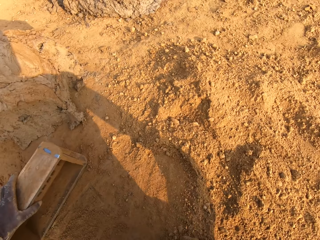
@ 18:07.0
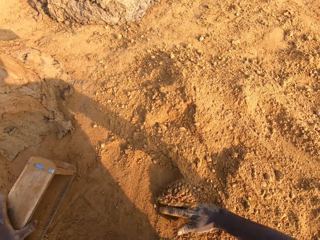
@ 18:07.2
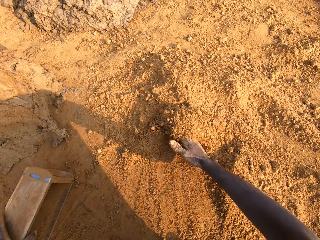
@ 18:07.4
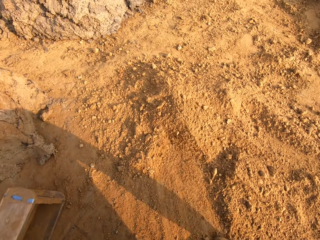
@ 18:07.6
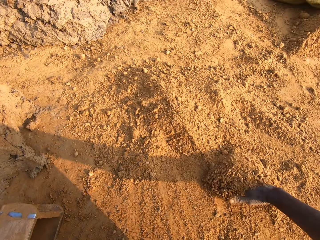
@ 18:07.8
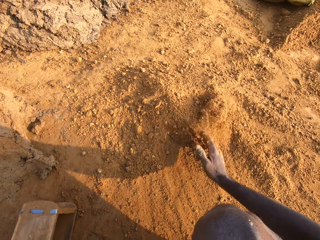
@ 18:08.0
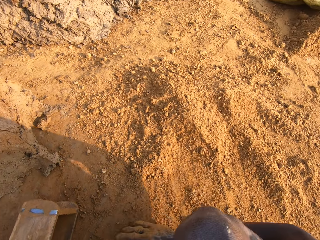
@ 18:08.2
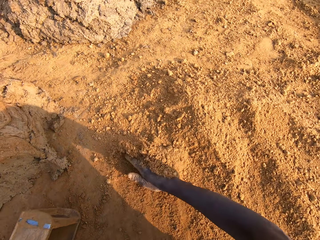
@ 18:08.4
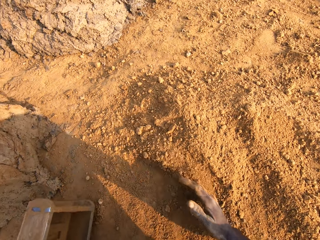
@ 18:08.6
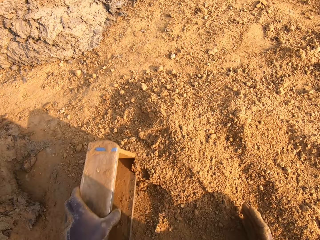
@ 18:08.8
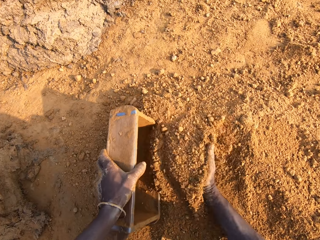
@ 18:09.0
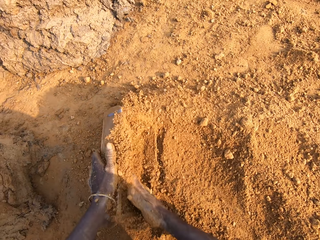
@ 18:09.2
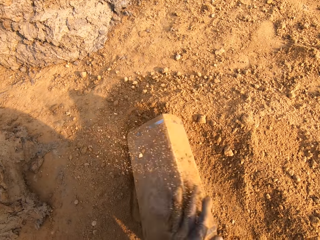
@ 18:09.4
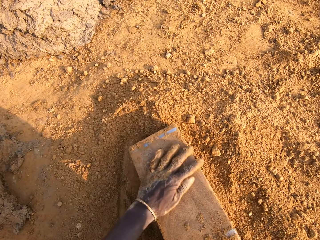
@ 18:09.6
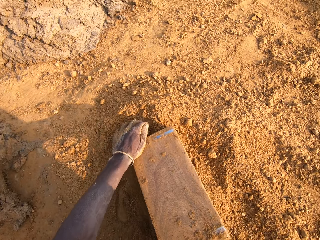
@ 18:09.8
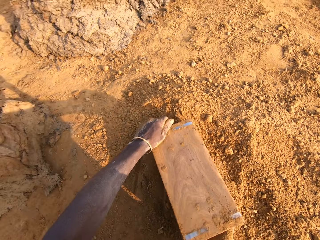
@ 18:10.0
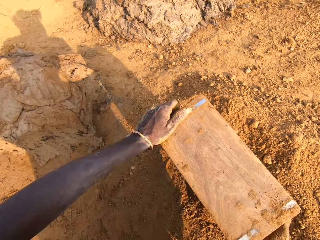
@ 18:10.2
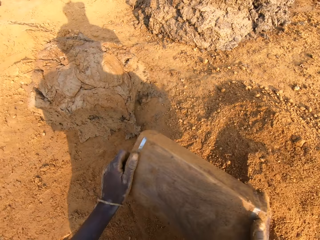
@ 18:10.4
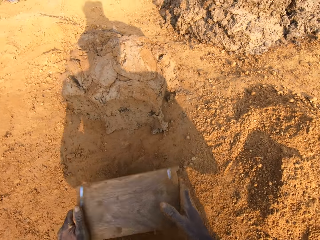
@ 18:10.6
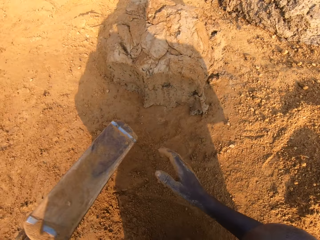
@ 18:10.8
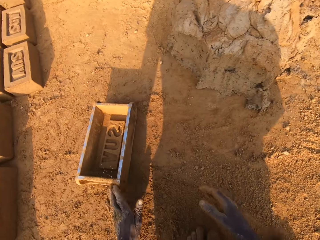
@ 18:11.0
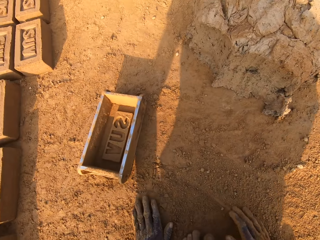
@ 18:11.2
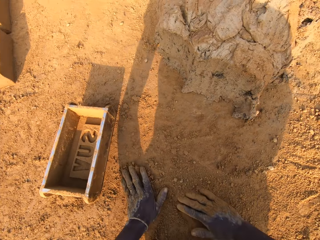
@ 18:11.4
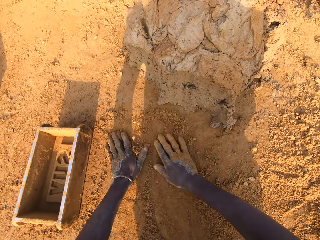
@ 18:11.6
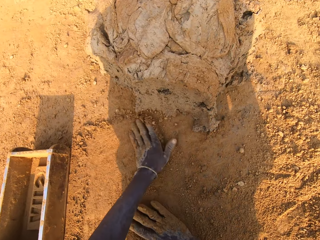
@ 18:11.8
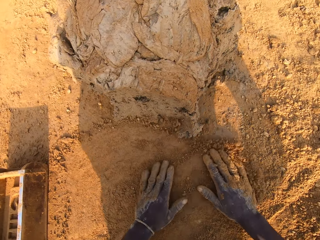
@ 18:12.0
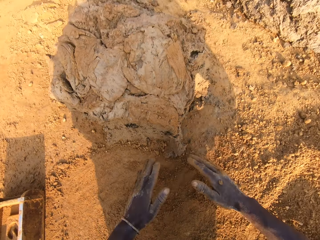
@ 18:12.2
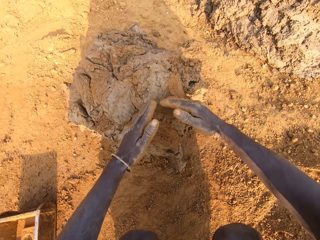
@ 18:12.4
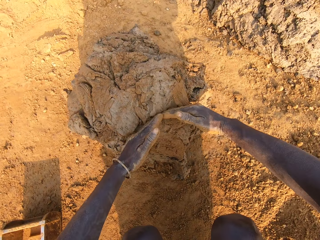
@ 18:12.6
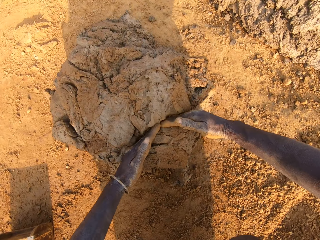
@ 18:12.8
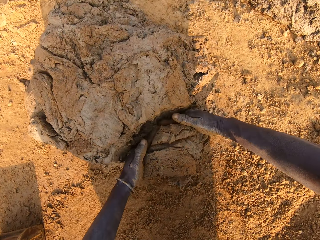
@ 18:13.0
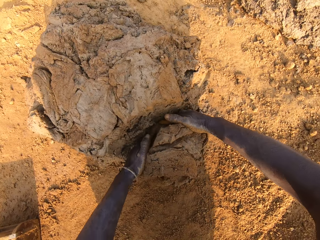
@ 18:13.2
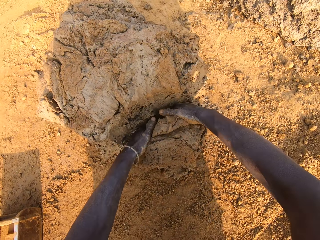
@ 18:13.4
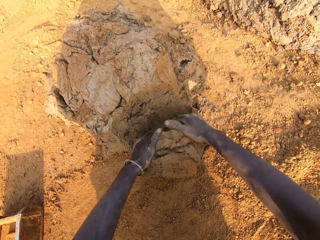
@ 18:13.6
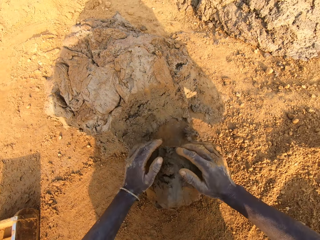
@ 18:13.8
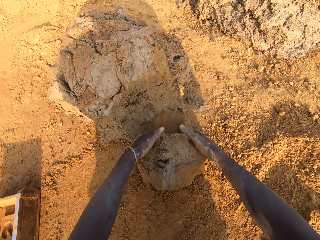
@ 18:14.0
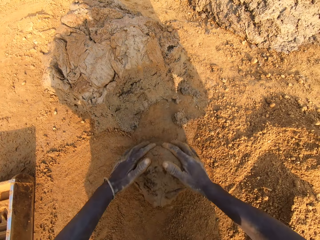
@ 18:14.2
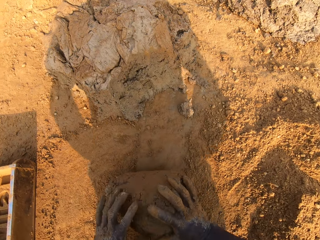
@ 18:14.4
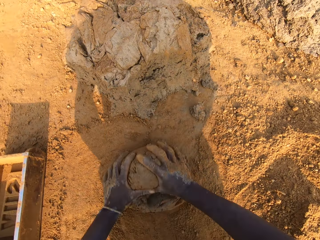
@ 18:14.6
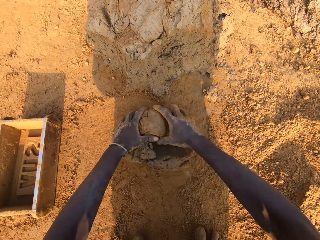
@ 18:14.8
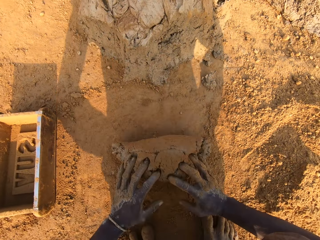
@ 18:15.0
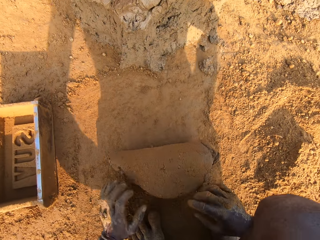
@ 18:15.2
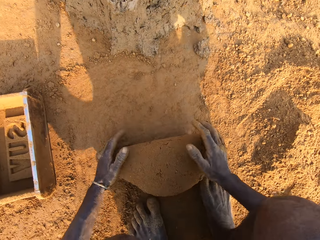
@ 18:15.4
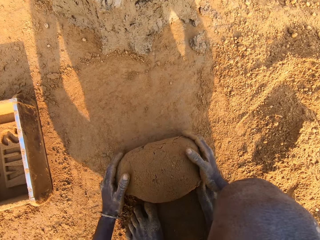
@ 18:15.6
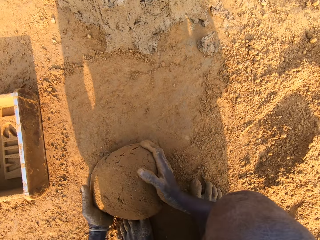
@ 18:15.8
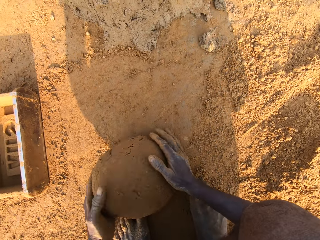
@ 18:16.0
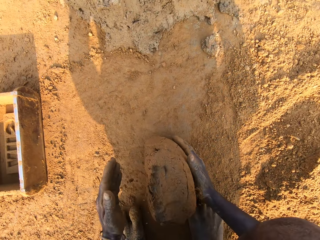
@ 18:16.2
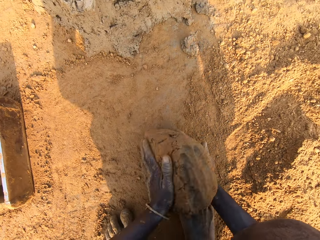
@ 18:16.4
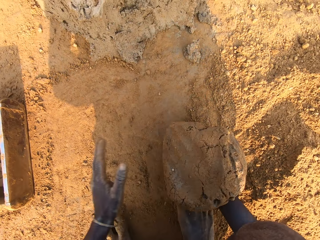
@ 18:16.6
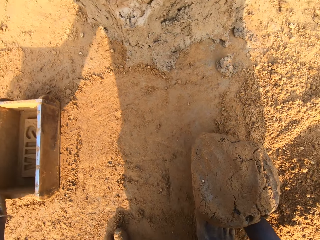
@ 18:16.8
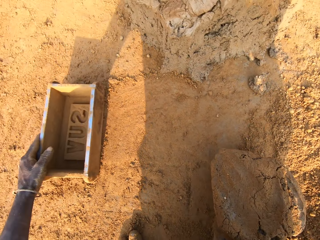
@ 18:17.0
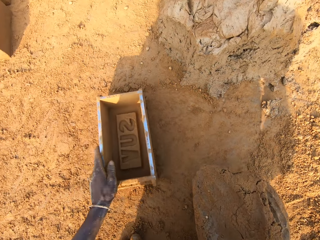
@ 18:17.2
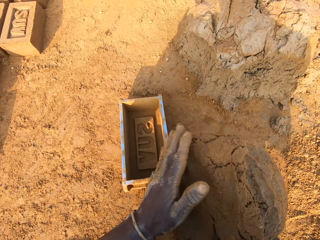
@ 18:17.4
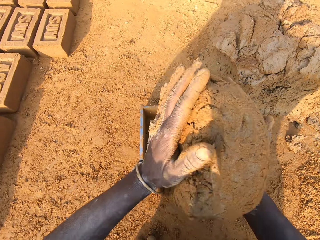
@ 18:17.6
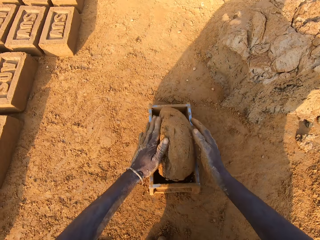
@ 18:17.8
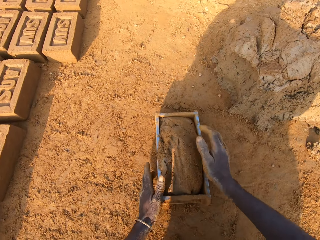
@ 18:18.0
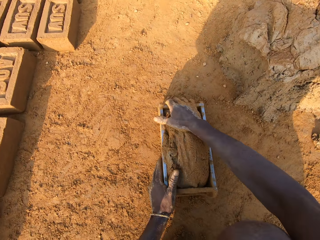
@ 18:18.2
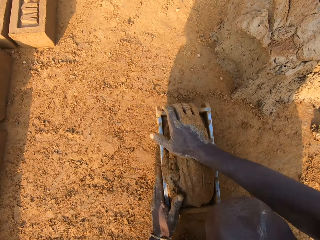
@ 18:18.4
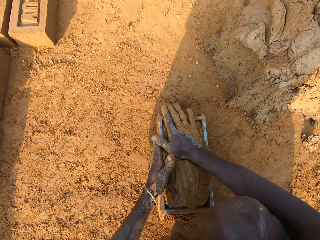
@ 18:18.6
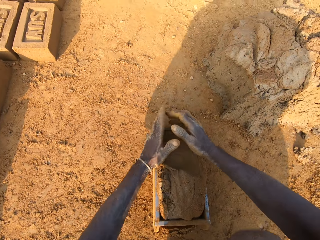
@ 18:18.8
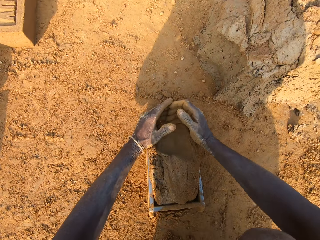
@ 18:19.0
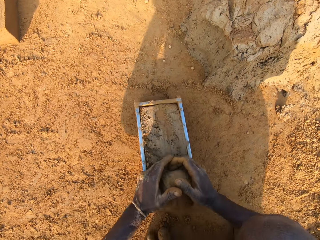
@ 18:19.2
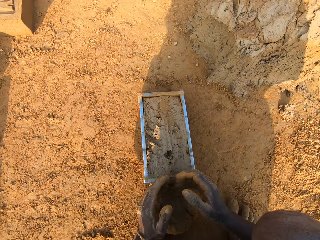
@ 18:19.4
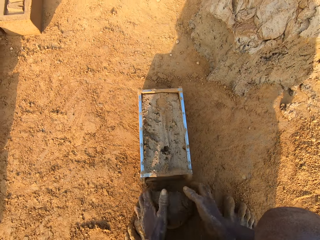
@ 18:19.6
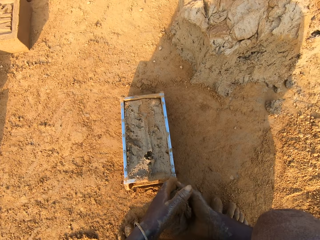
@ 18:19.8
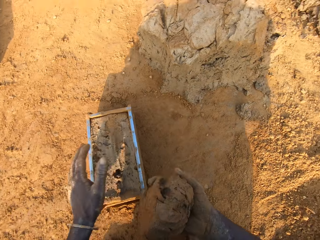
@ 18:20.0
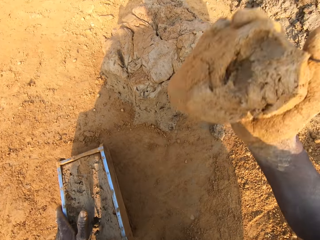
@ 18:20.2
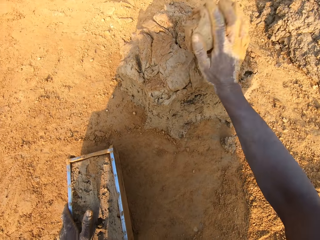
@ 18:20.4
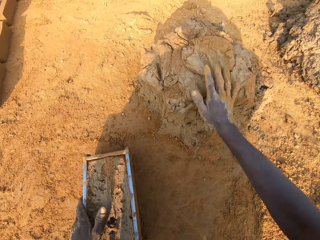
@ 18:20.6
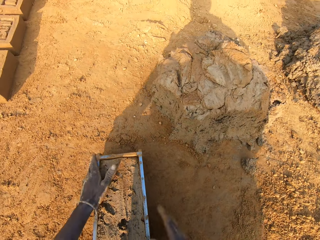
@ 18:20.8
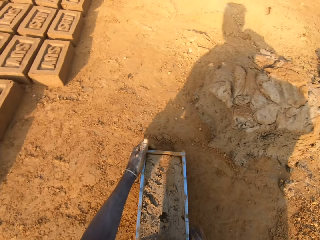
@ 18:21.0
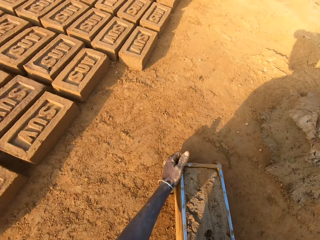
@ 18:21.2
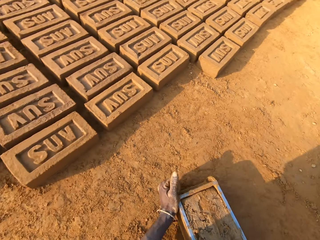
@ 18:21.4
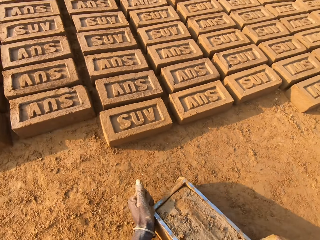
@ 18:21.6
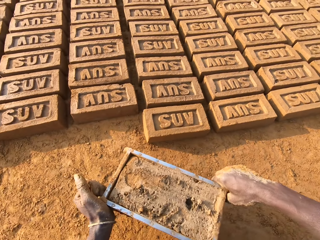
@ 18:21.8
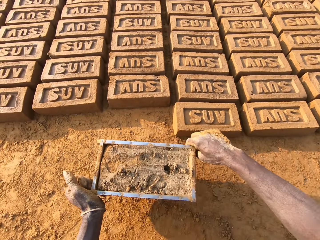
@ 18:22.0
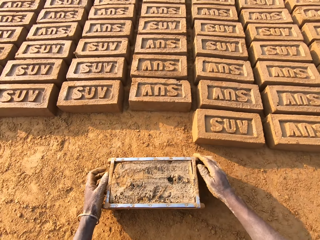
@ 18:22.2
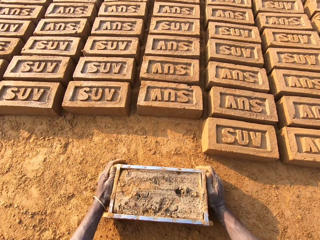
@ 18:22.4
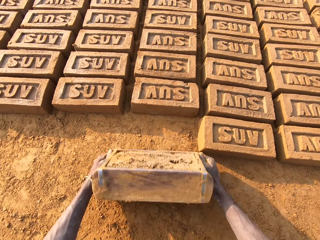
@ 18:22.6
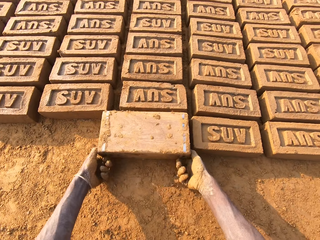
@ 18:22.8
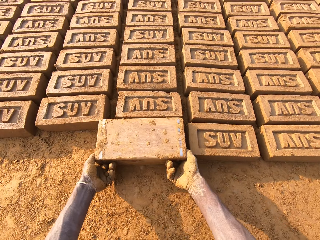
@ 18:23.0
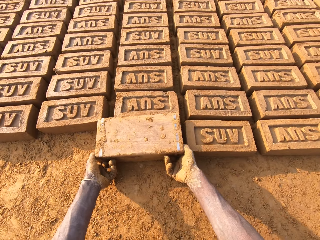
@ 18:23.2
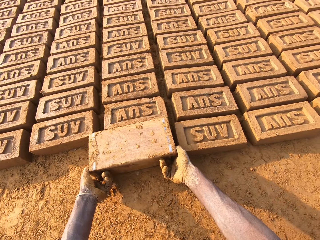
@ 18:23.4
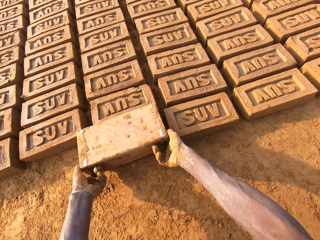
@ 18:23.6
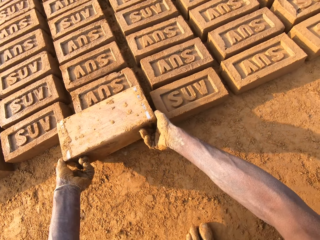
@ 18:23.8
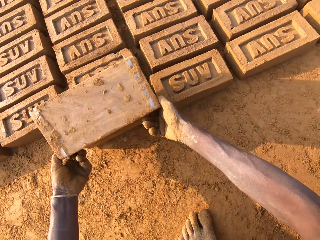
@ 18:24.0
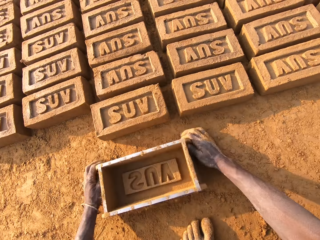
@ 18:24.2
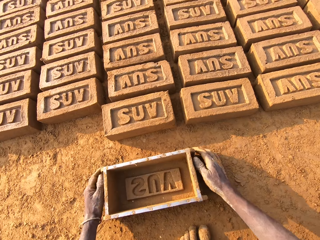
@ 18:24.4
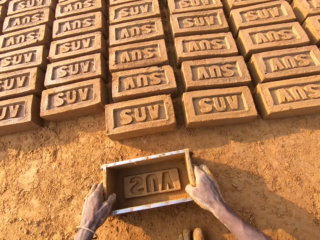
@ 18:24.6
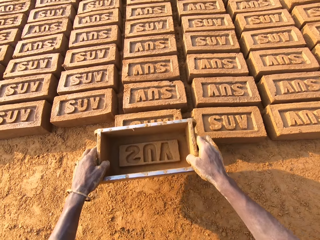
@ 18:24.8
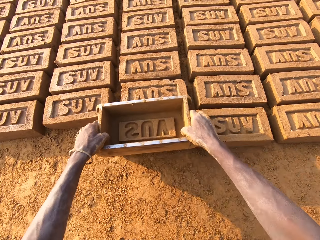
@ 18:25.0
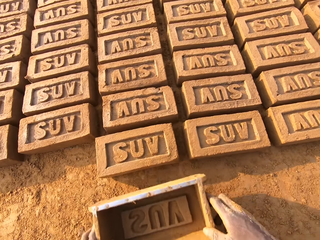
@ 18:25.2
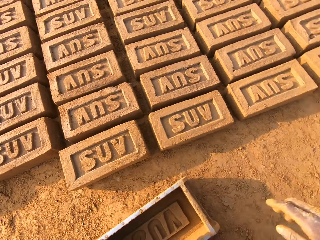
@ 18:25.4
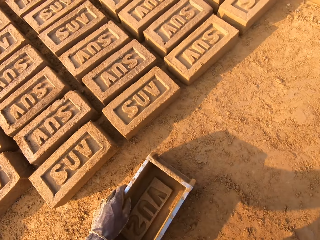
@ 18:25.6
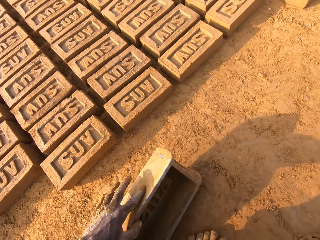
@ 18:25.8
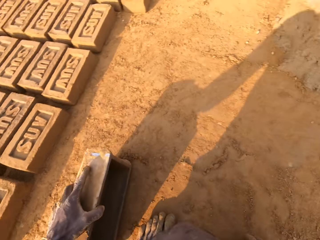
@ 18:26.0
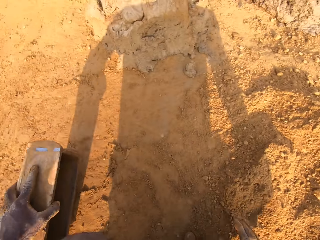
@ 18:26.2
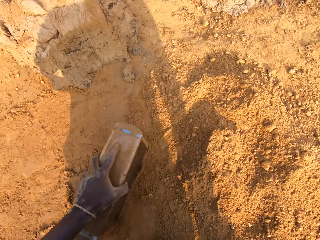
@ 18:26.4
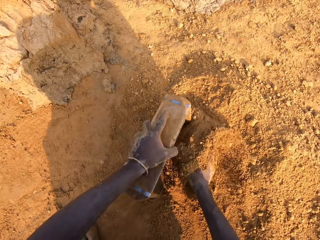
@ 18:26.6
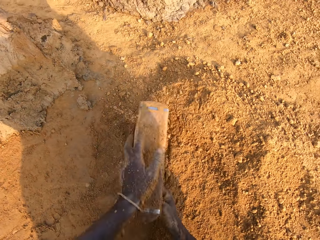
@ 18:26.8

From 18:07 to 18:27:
The camera wearer gathers sand or soil on the ground with his right hand. He pours the sand into the iron brick mold with his right hand. He pours the soil on the ground. He removes the sand from the iron brick mold. He drops the iron brick mold on the ground. He spreads the dry soil on the ground. He rubs his hands on the ground. He puts mud in the brick mold. He cuts a portion of the concrete from the heap of concrete on the ground with his two hands. He mixes the concrete on the ground with his hands. He shifts the iron brick mold on the ground with his left hand. He grasps the brick mold. He drops the concrete in his hand in the iron brick mold. He removes the excess concrete from the iron brick mold. He drops the excess concrete on the heap of concrete on the ground. He carries the iron brick mold from the ground with his hands. He drops the iron brick mold beside other bricks on the ground. He turns the iron brick mold on the ground. He drops the iron brick mold on the ground. He lifts the brick mold. He hits the brick with the iron brick mold in his hands. He drops the iron brick mold on the ground. He puts soil in the brick mold.
